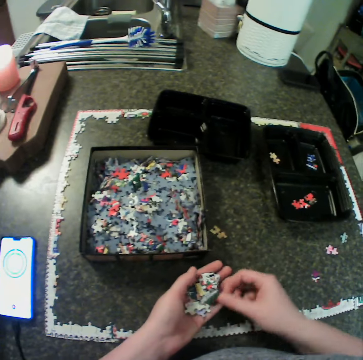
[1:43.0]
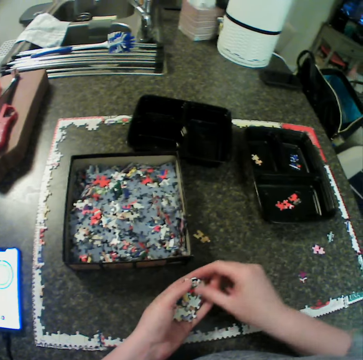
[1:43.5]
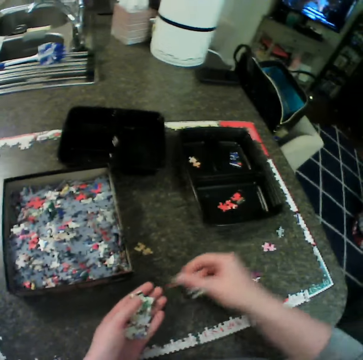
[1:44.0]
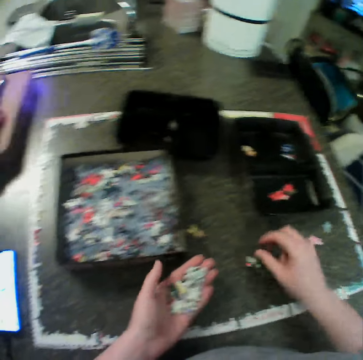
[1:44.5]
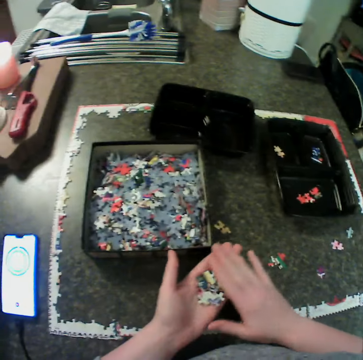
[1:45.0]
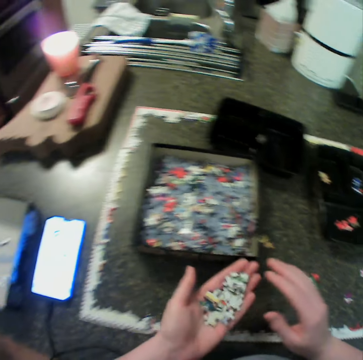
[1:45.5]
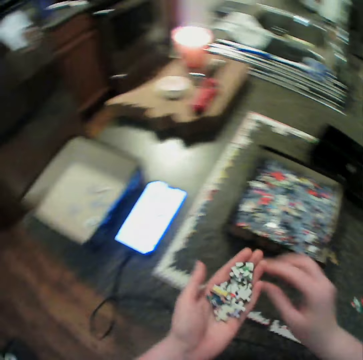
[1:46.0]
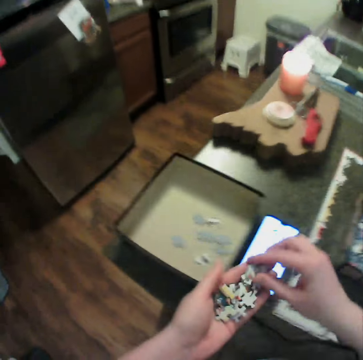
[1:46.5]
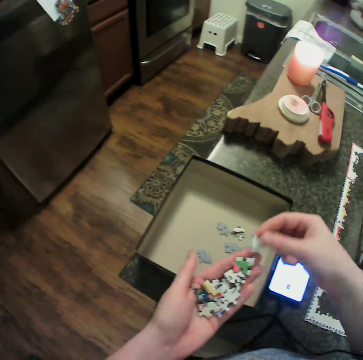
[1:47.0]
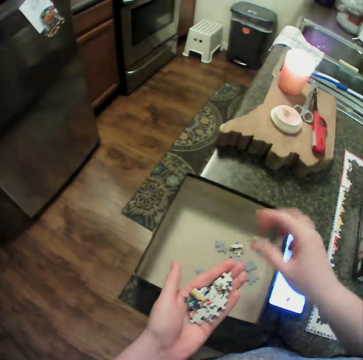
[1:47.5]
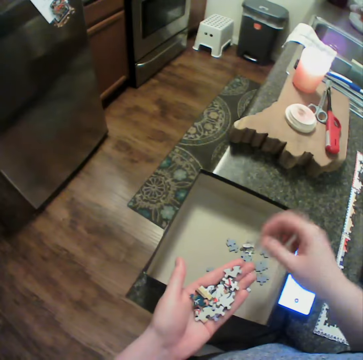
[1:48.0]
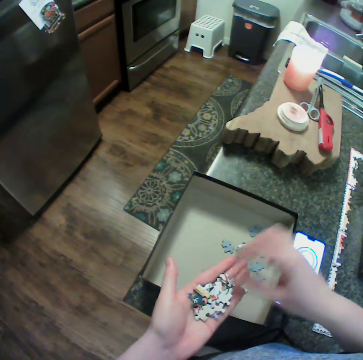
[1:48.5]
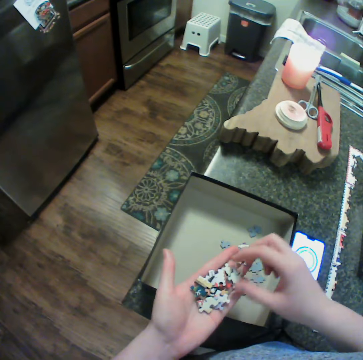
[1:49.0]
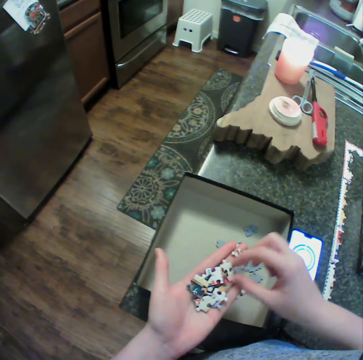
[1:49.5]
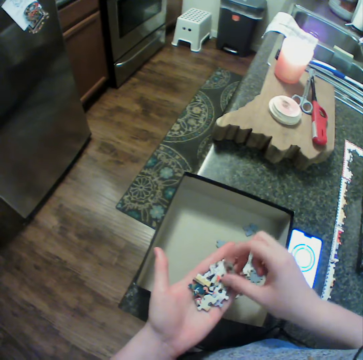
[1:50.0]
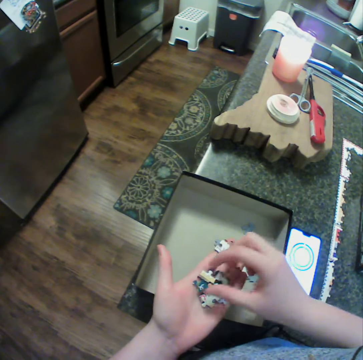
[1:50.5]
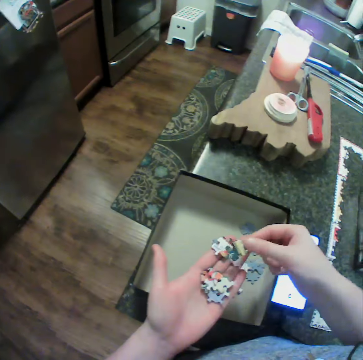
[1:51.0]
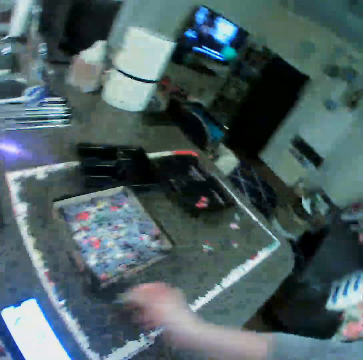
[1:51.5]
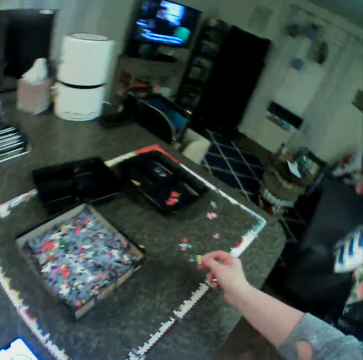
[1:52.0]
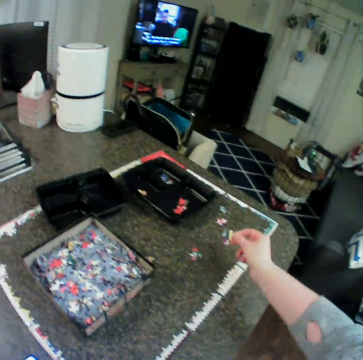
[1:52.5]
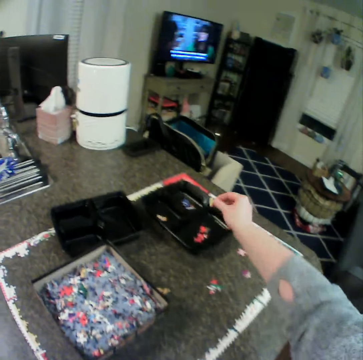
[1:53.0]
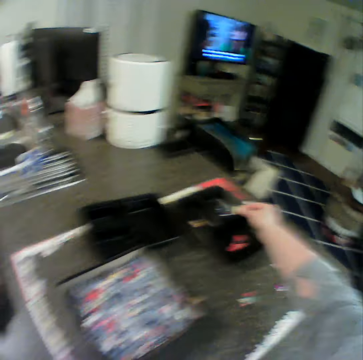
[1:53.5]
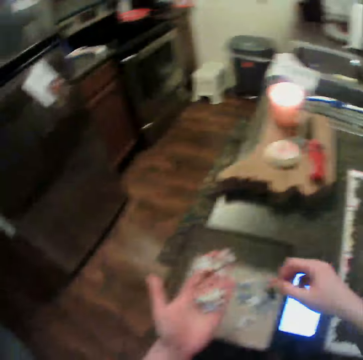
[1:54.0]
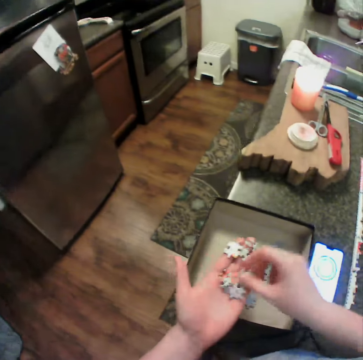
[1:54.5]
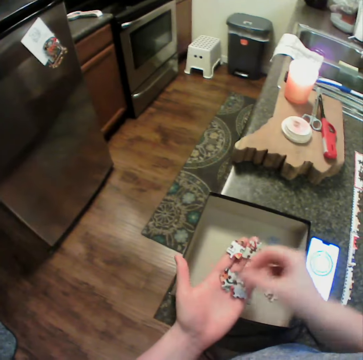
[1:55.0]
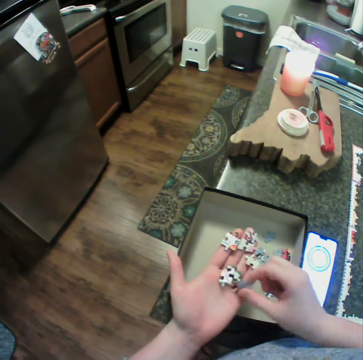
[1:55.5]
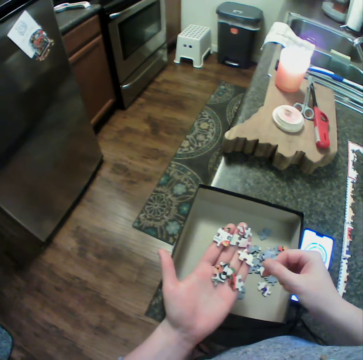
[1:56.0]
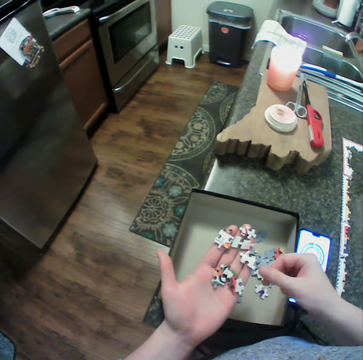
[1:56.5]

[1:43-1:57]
The camera wearer picks jigsaw pieces from her left hand. She drops the jigsaw pieces on the table. She drops the jigsaw pieces in the first box.

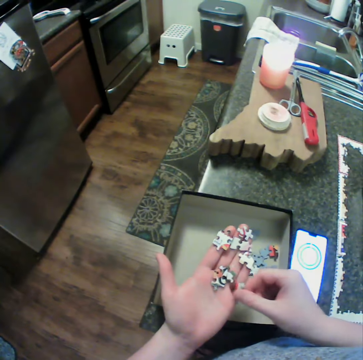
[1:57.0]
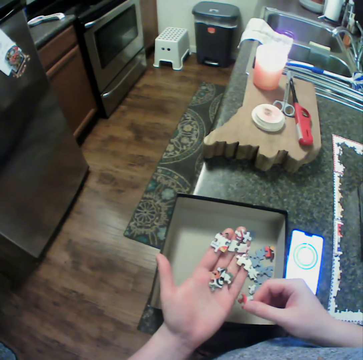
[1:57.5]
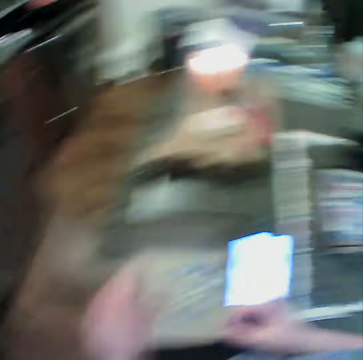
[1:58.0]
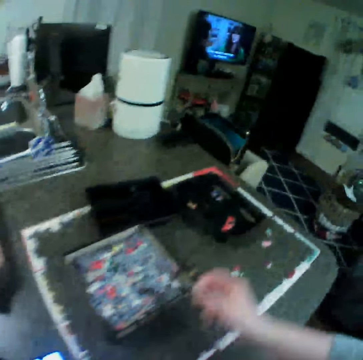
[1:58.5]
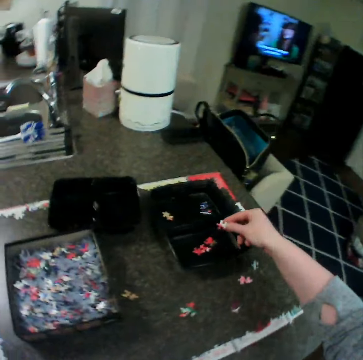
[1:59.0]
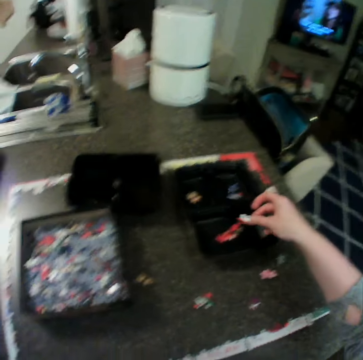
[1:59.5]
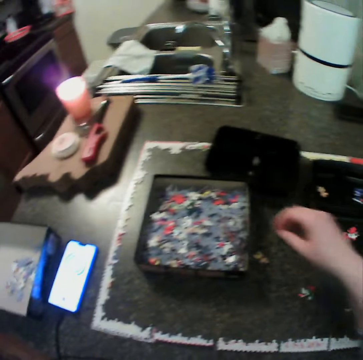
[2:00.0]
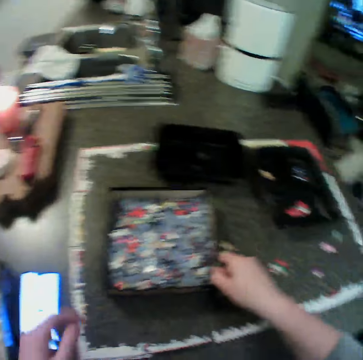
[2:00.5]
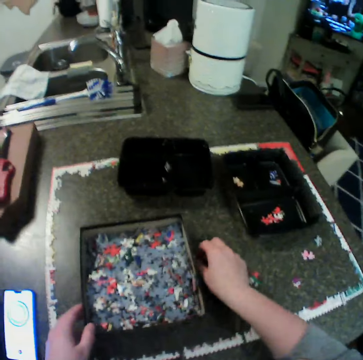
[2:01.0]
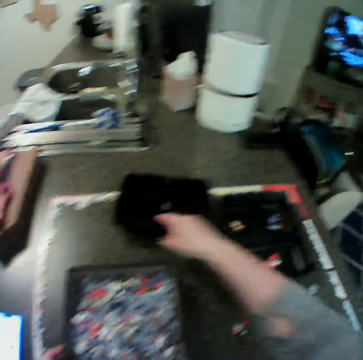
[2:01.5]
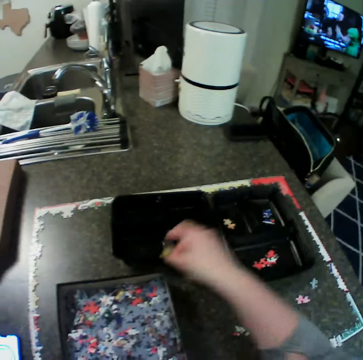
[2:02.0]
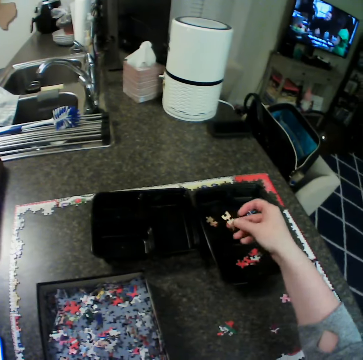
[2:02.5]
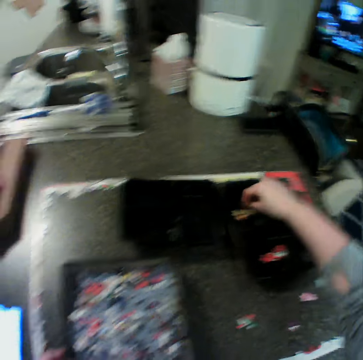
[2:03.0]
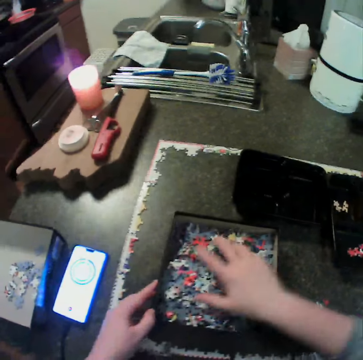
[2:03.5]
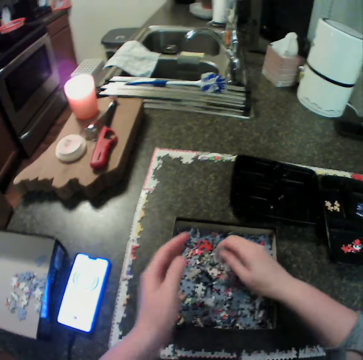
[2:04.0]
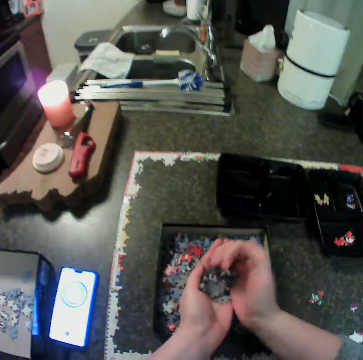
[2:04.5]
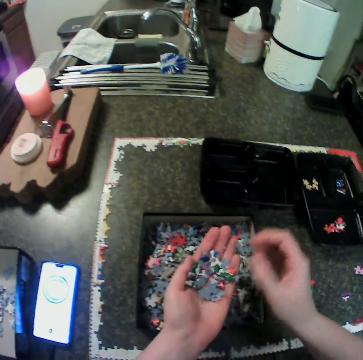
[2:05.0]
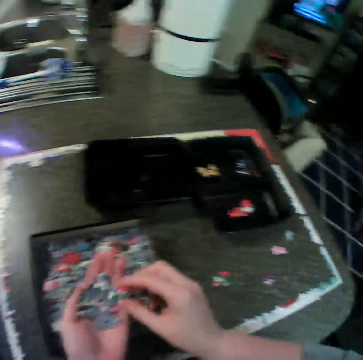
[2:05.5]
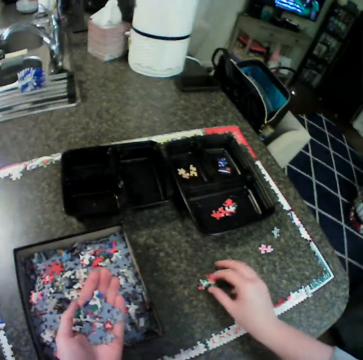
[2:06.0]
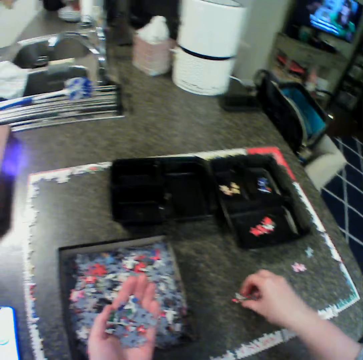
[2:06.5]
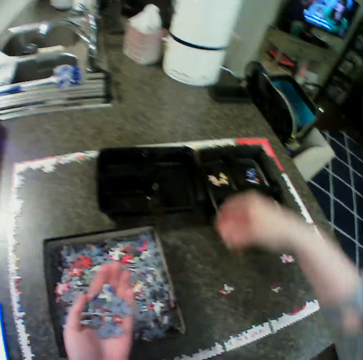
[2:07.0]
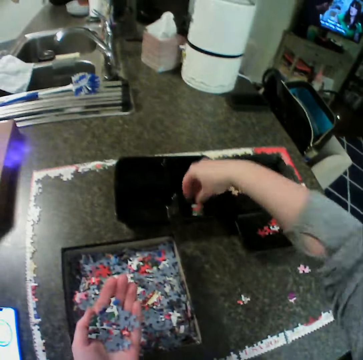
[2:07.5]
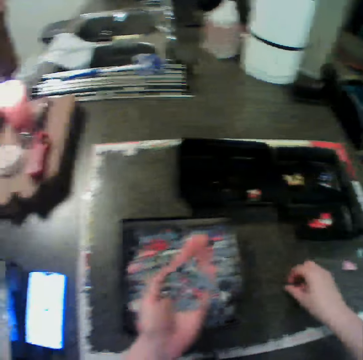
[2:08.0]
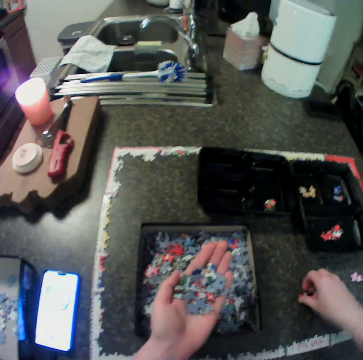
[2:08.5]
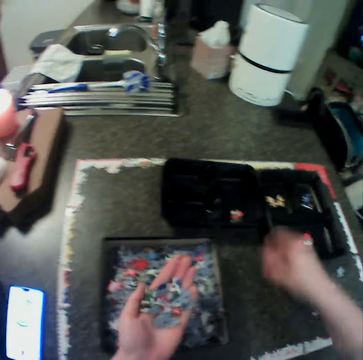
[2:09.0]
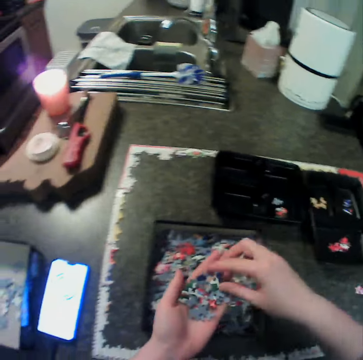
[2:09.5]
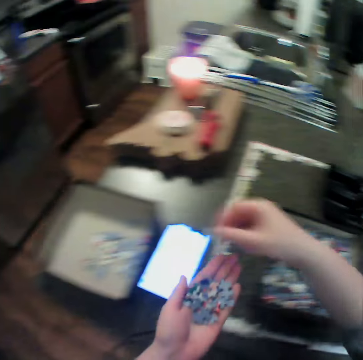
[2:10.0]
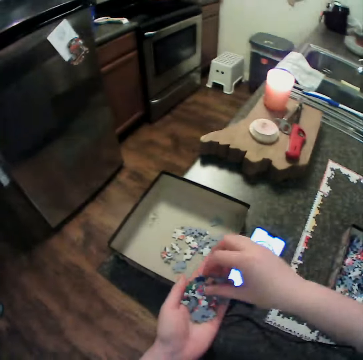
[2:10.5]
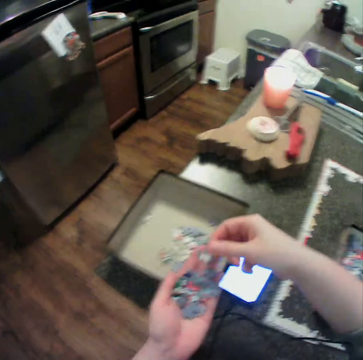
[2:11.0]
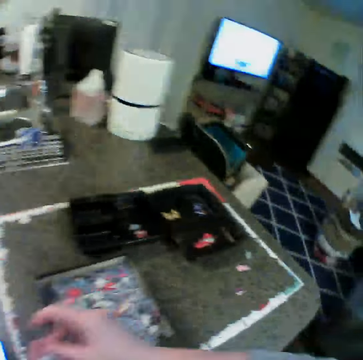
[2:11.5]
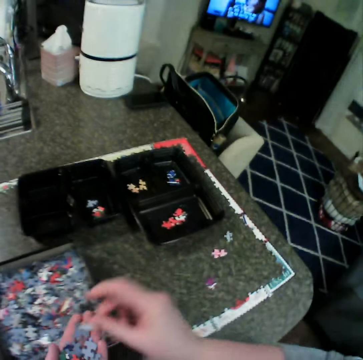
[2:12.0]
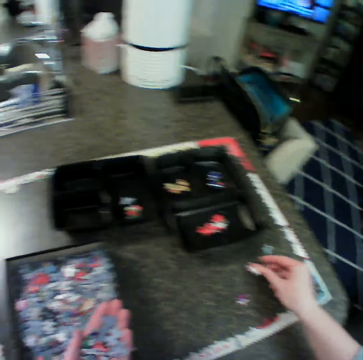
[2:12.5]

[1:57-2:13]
The camera wearer drops a jigsaw piece in the second bowl. She moves the second box on the table. She picks a jigsaw piece from the table. She moves the first bowl on the table. She drops the jigsaw piece in the second bowl. She picks jigsaw pieces from the second box. She drops the pieces in her left hand. She picks a jigsaw piece from her left hand. She picks a jigsaw piece from the table. She drops the pieces in the first bowl. She picks a jigsaw piece from the table. She drops the pieces in the first bowl. She picks a jigsaw piece from her left hand. She drops the piece in the first box. She picks a jigsaw piece from her left hand.

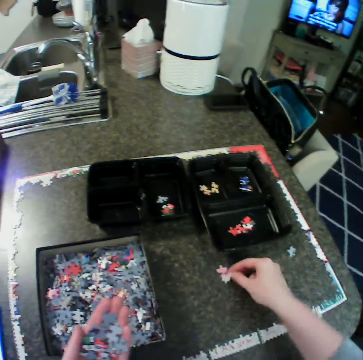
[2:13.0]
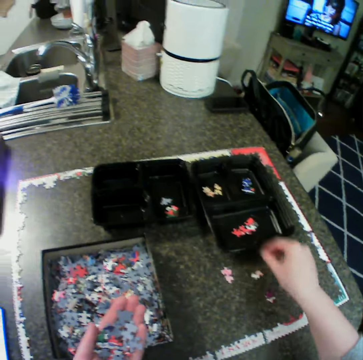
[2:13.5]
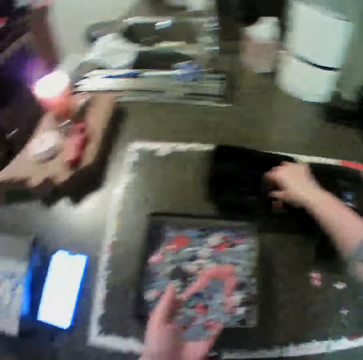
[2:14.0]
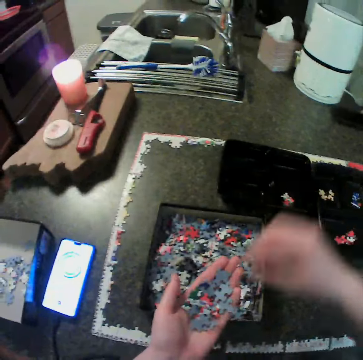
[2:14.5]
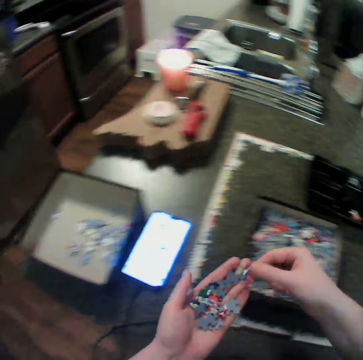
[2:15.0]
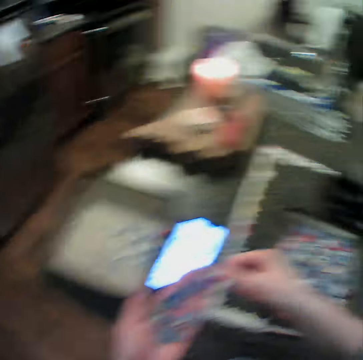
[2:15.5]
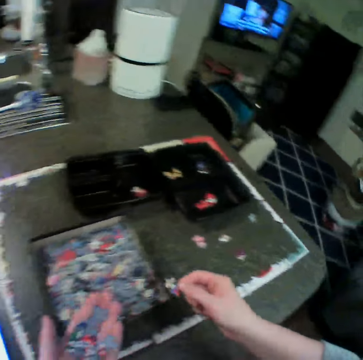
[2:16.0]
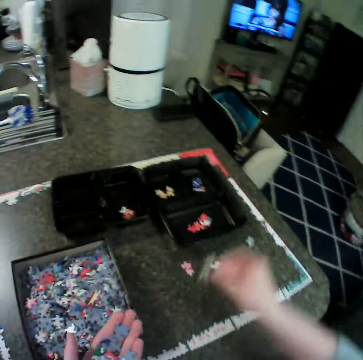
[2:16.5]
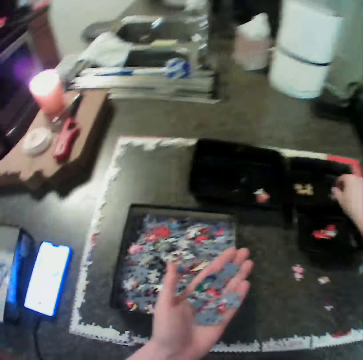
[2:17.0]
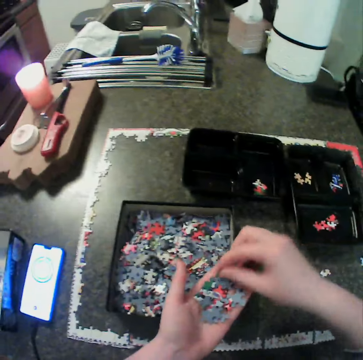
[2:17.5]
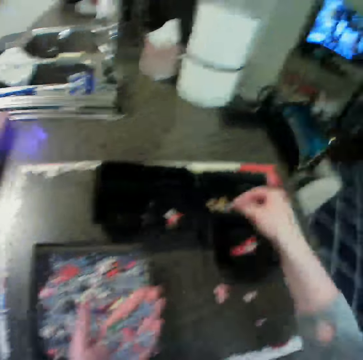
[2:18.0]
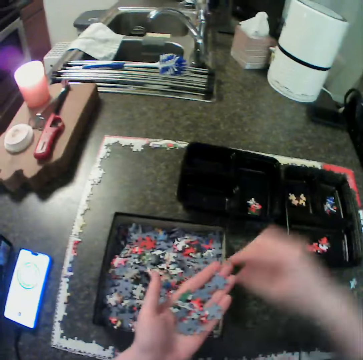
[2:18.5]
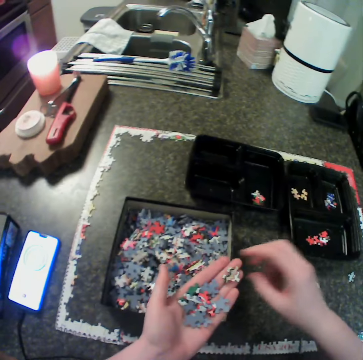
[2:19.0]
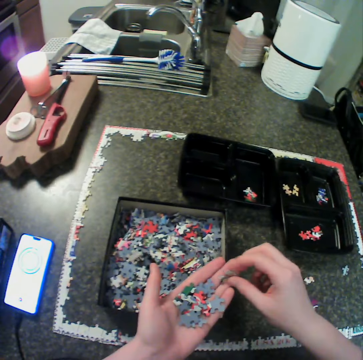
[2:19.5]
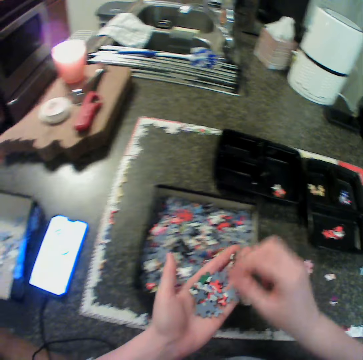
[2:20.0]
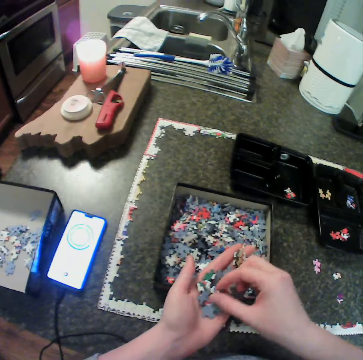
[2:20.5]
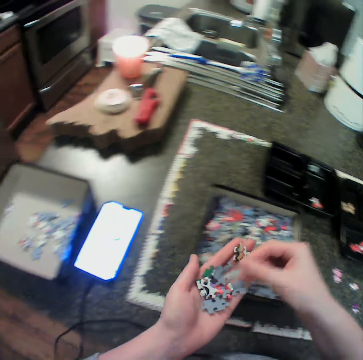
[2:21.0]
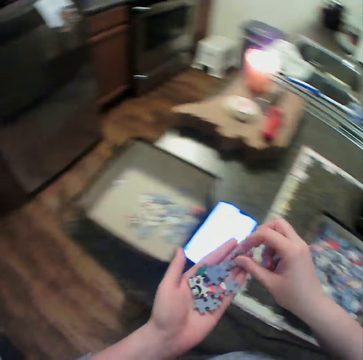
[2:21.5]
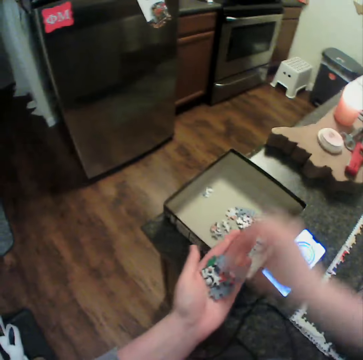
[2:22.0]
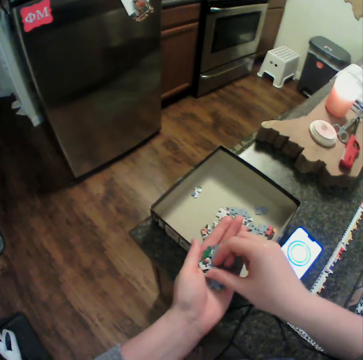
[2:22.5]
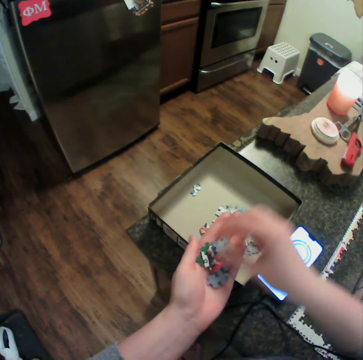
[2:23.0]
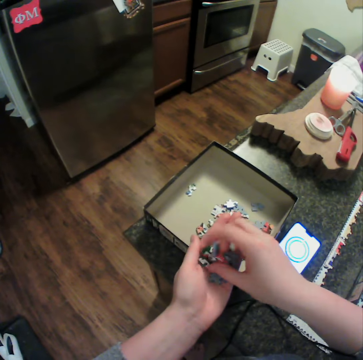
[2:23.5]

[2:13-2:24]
The camera wearer drops the piece on the table. She drops the piece in the first bowl. She moves jigsaw pieces from her left hand to the second bowl. She moves jigsaw pieces from her left hand to the first box.
